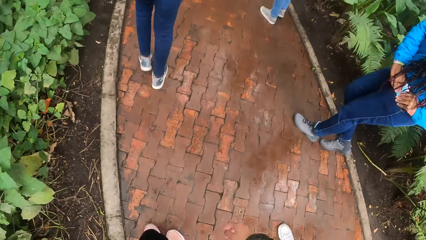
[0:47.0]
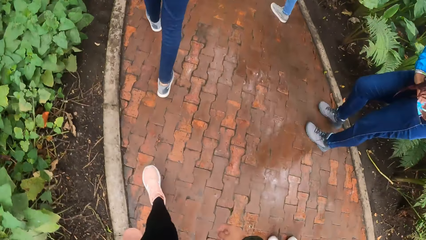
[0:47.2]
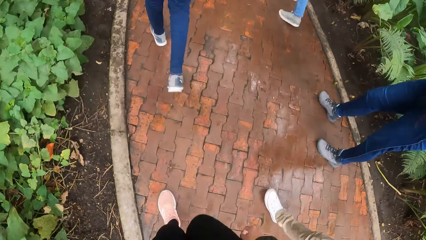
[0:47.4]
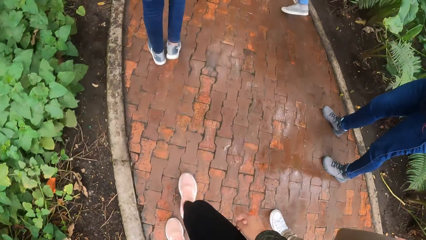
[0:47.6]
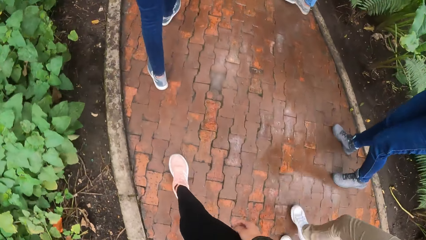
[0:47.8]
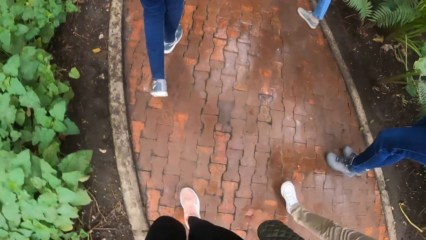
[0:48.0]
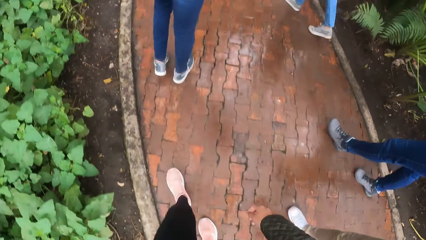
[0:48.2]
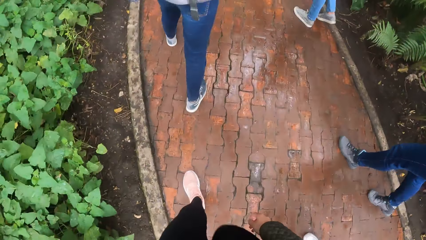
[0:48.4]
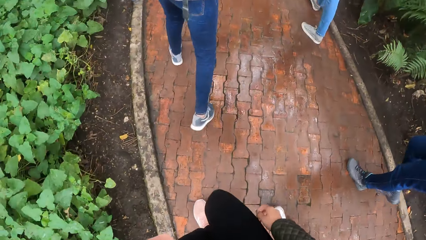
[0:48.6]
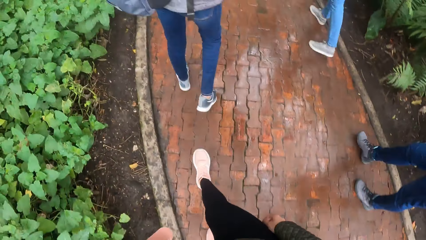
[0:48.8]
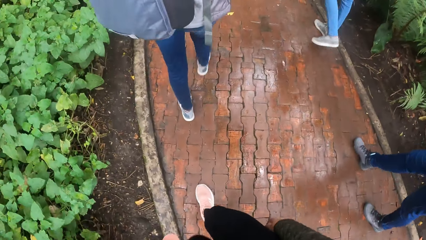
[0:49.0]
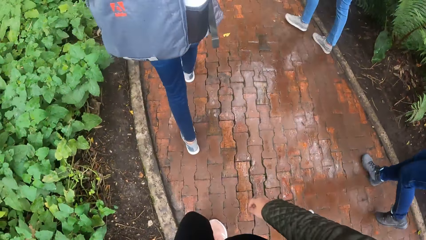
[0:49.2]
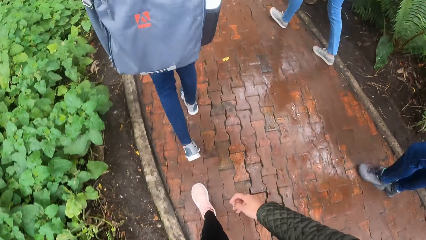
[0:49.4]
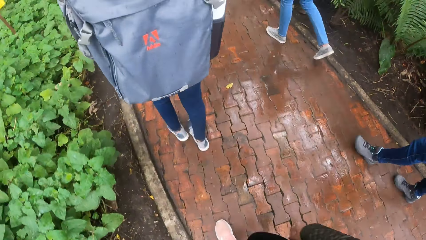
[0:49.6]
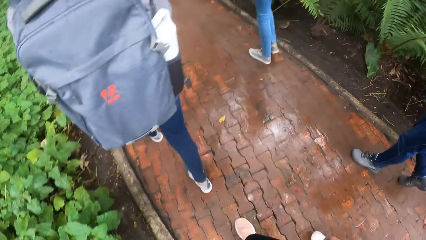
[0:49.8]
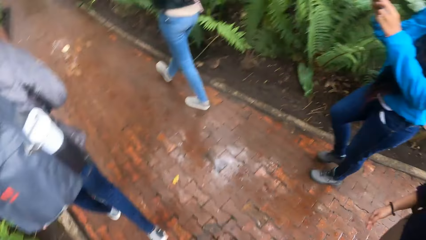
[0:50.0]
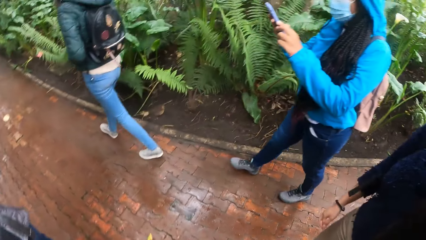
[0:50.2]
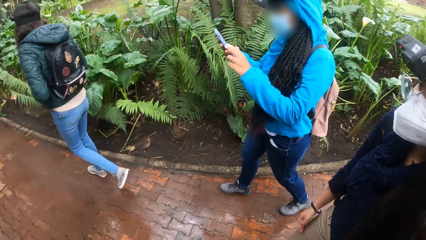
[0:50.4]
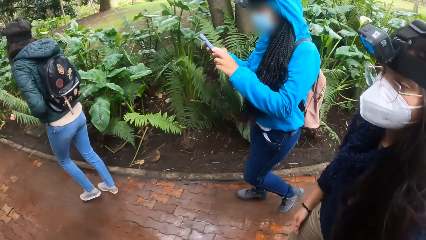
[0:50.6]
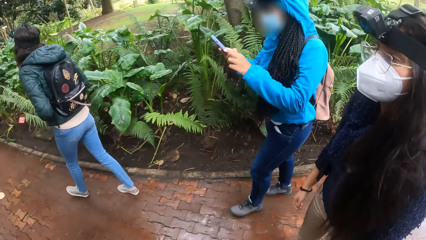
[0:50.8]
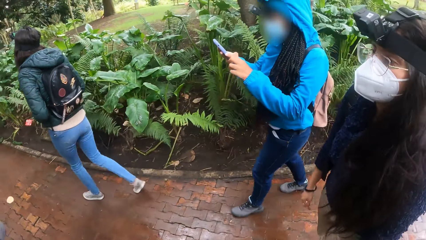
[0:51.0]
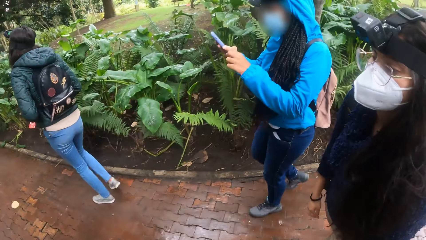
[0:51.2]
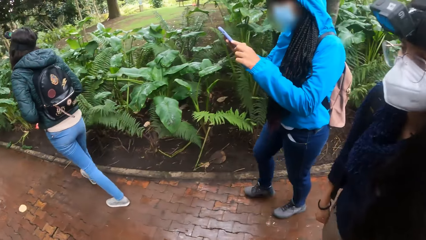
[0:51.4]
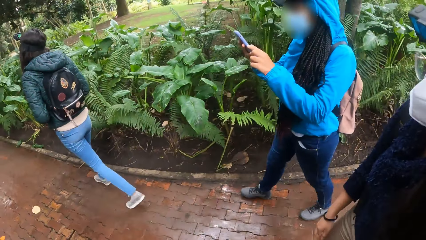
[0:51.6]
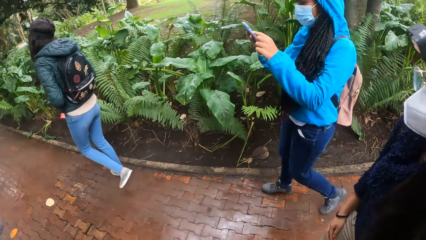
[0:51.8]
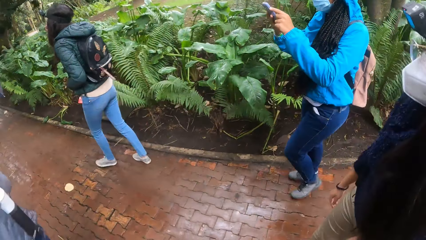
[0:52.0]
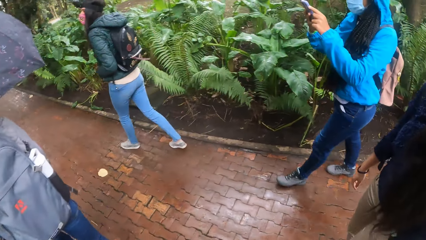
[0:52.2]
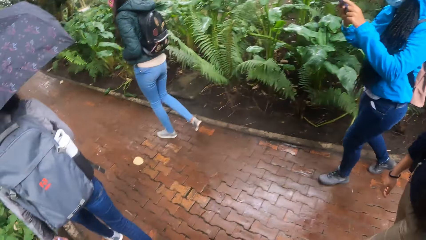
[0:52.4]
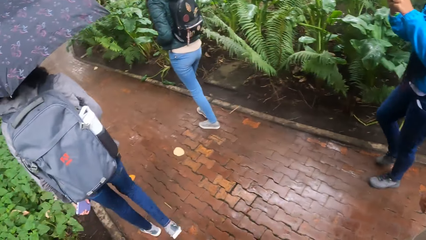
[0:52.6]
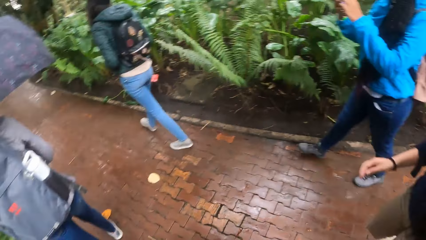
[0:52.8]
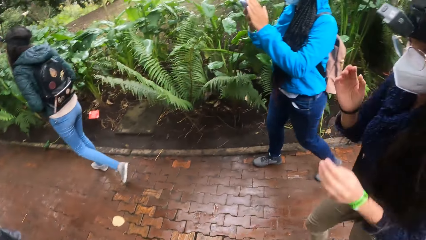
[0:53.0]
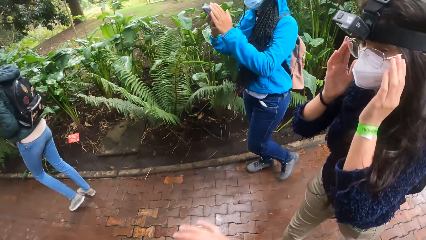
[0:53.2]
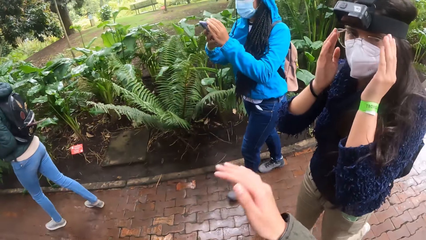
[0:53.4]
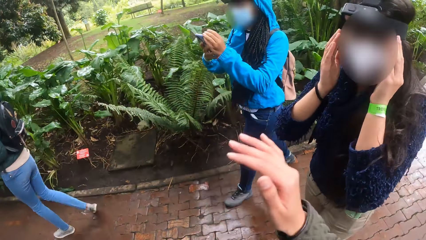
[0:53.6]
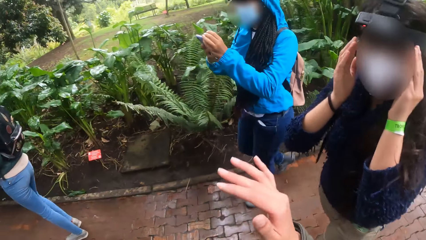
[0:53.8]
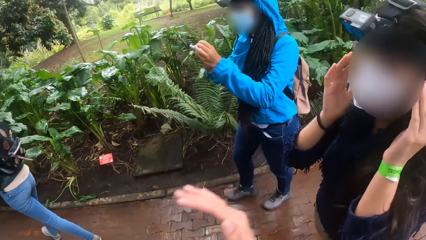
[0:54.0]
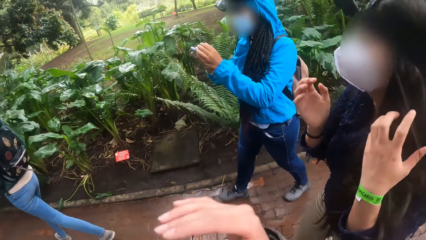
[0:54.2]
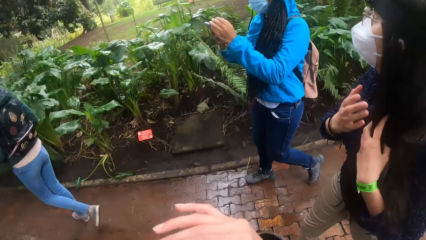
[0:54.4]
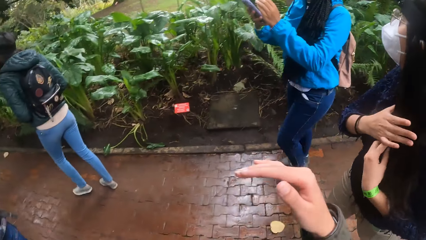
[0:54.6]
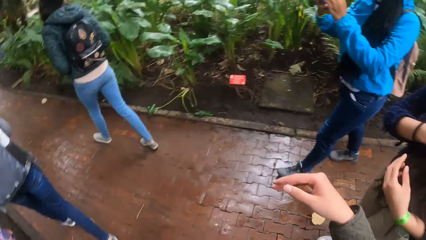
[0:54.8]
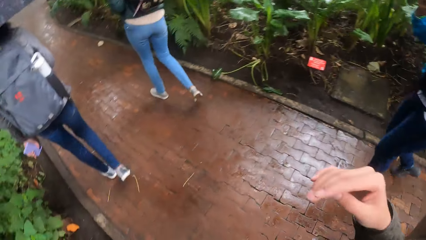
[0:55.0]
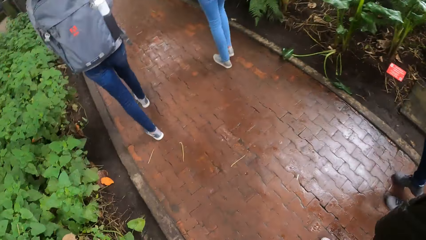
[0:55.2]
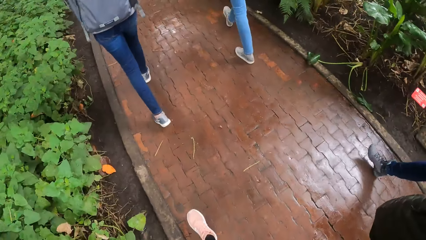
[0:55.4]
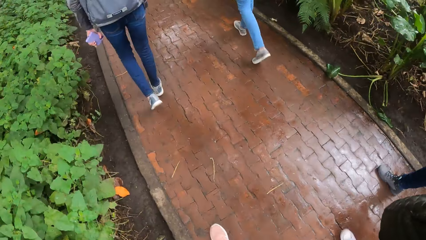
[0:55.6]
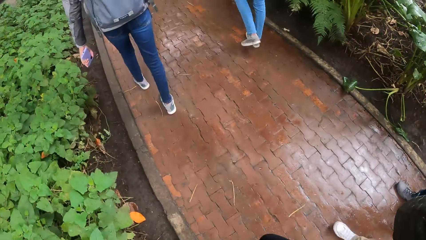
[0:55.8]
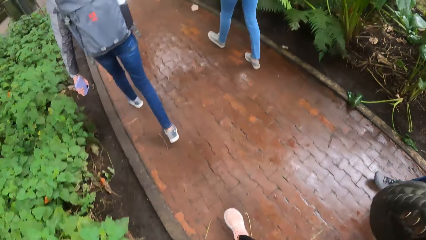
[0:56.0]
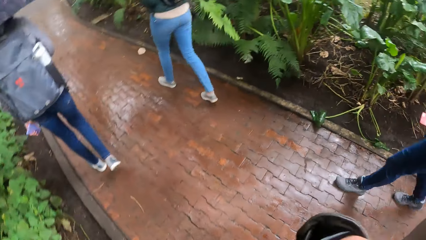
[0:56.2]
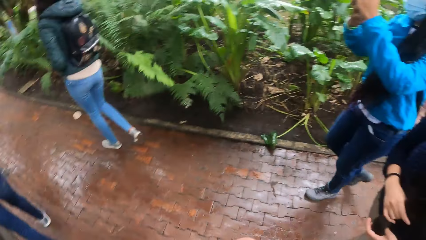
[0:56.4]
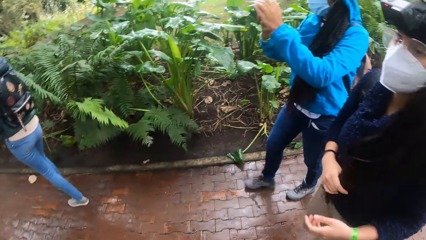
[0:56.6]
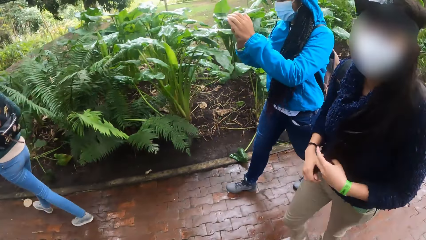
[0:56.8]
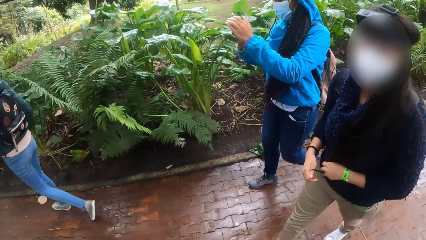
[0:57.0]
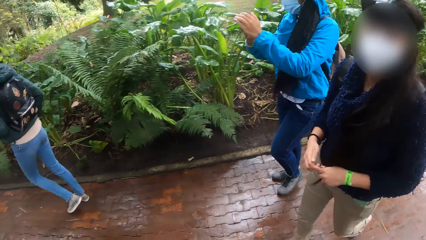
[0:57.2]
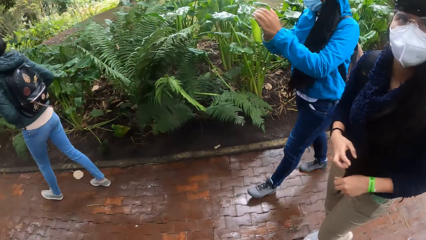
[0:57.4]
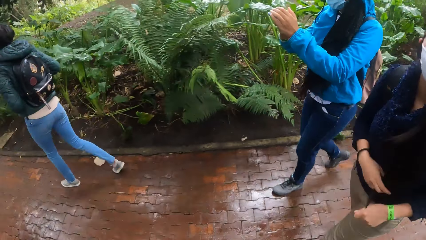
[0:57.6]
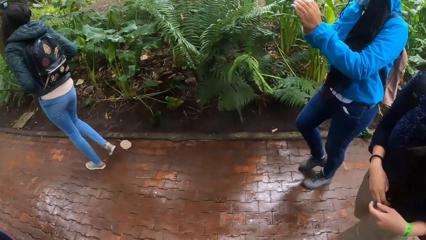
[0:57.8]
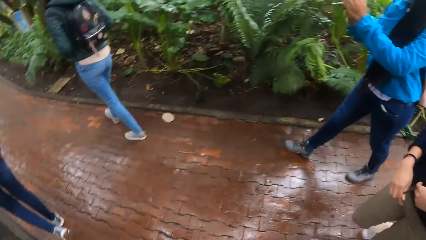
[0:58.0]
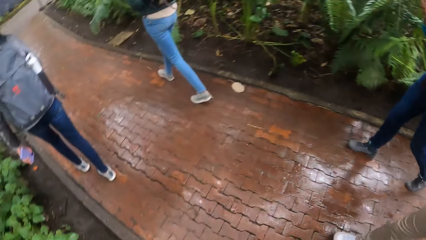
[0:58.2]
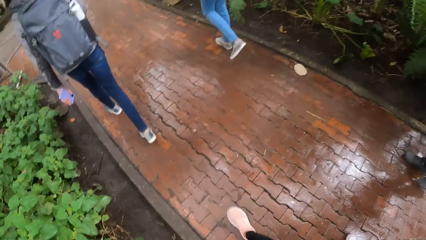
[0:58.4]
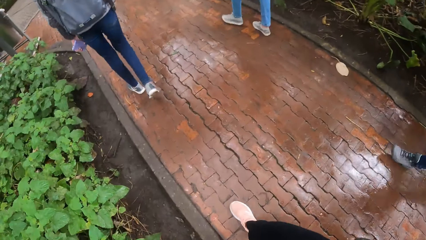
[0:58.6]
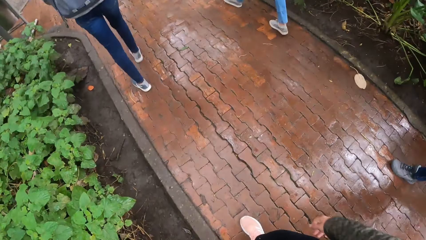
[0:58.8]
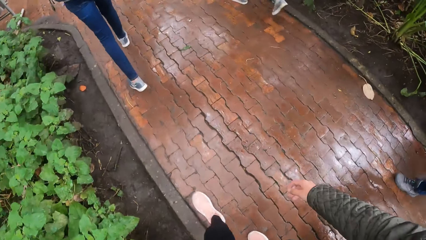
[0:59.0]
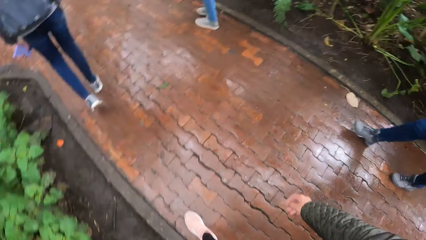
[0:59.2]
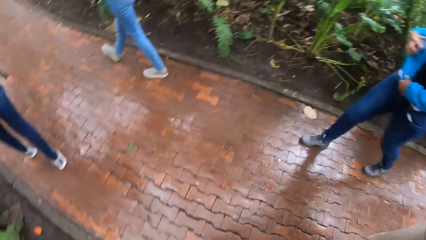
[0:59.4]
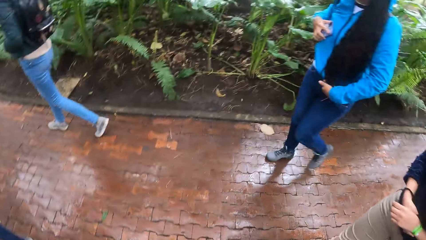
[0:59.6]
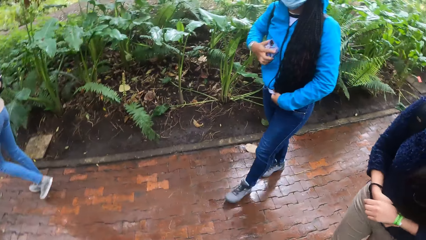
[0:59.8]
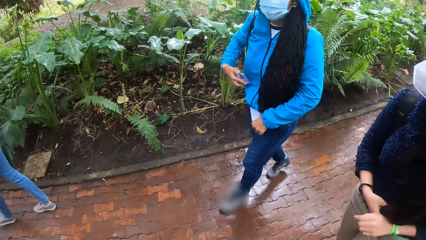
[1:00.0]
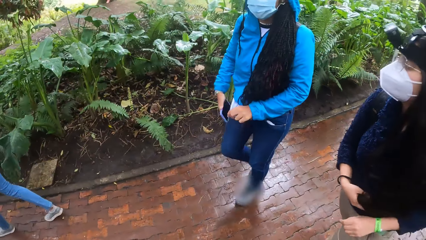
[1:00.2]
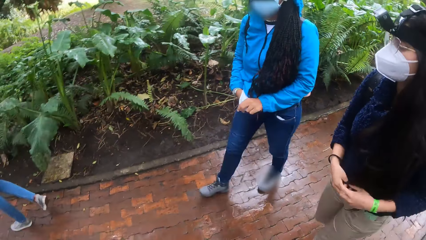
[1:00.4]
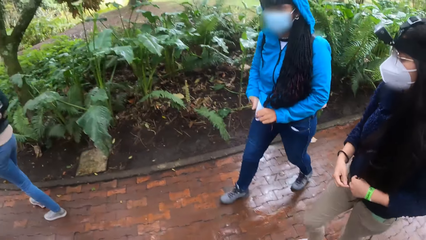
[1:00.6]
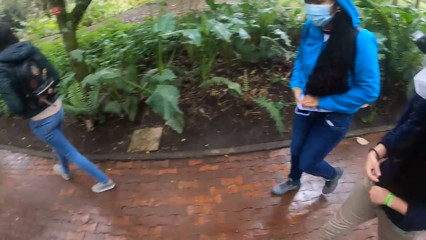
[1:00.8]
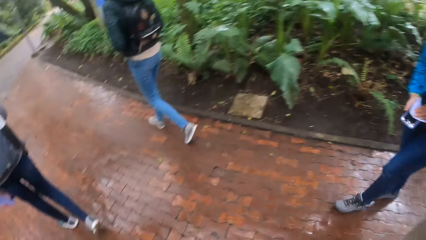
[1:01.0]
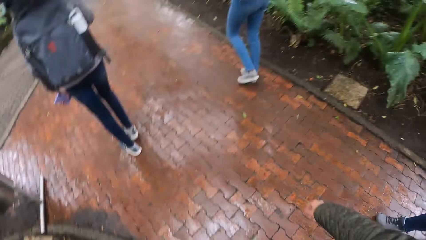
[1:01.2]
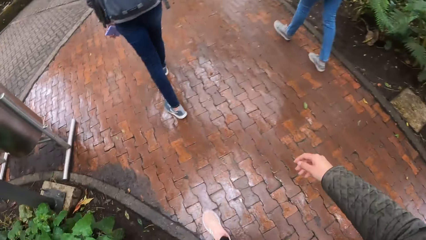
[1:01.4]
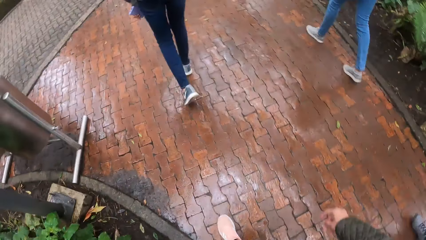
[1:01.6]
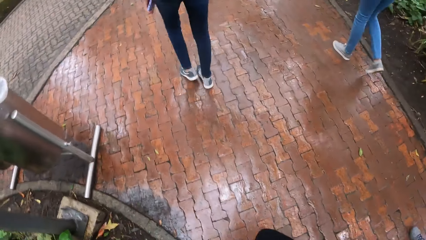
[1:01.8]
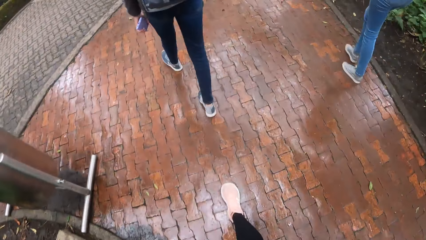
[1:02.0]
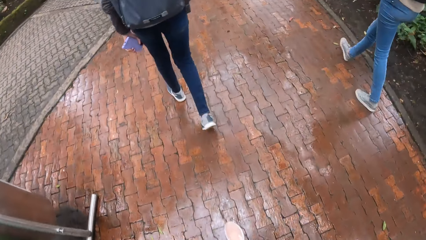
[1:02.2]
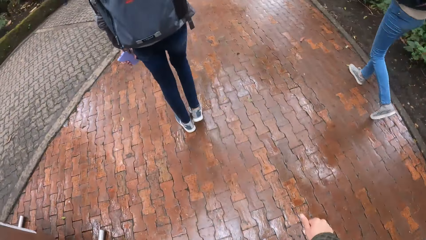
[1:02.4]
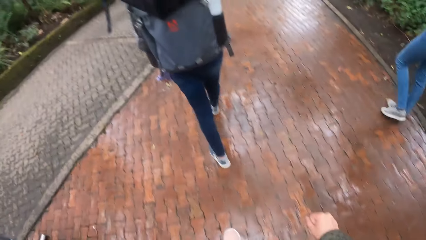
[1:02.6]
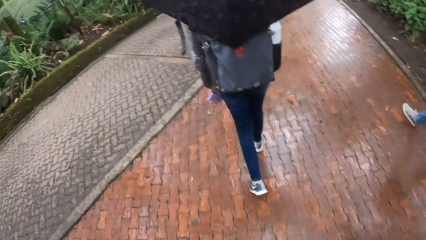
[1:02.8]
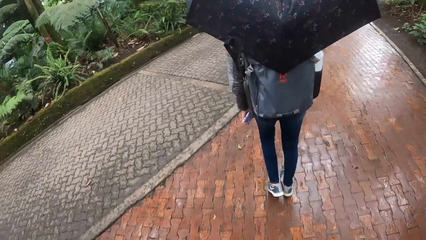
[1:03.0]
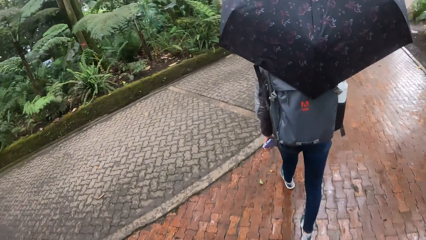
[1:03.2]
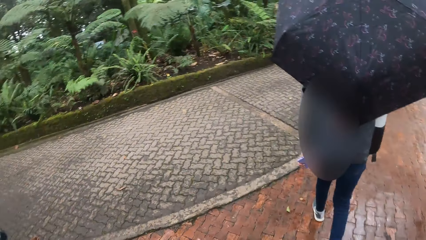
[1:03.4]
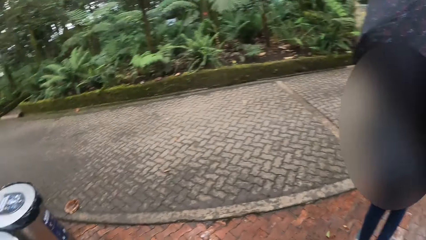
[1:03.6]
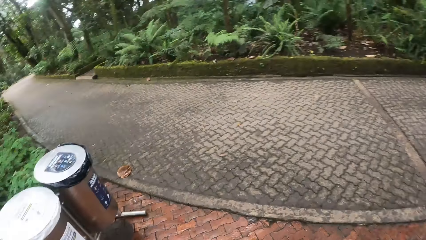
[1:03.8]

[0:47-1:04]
The woman operates a phone with her hands.
